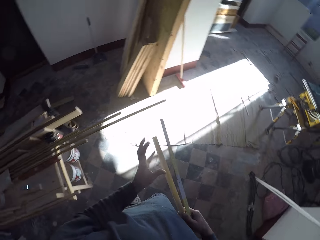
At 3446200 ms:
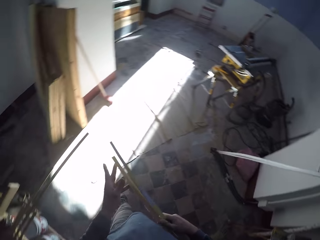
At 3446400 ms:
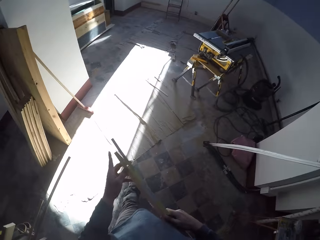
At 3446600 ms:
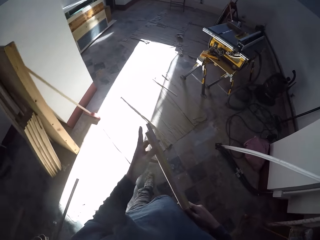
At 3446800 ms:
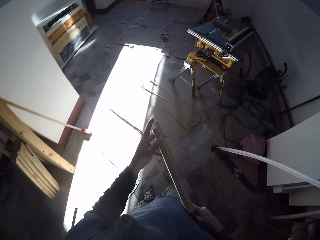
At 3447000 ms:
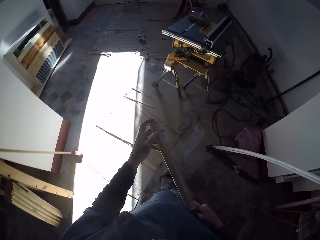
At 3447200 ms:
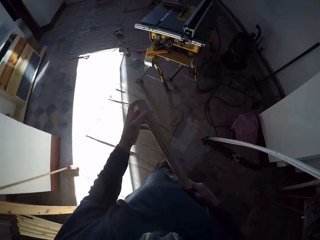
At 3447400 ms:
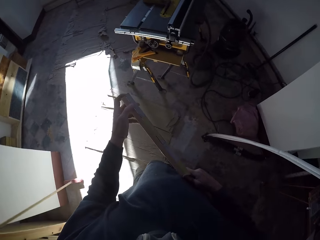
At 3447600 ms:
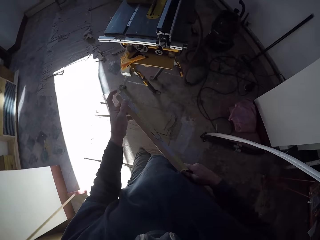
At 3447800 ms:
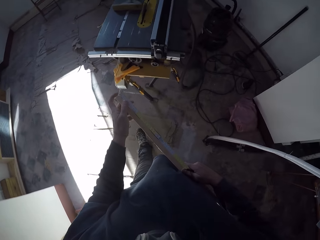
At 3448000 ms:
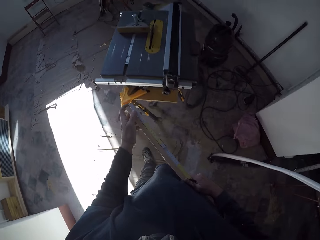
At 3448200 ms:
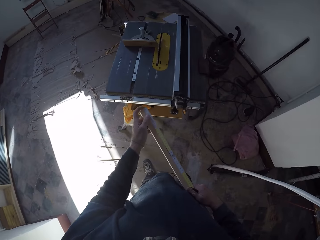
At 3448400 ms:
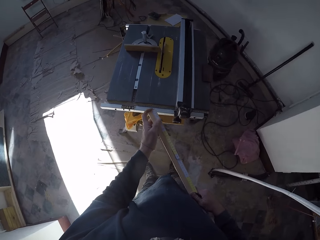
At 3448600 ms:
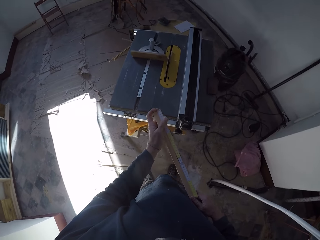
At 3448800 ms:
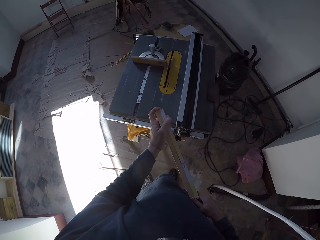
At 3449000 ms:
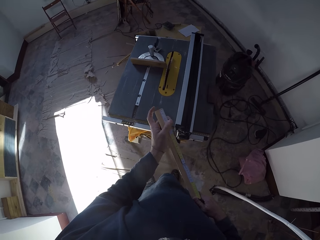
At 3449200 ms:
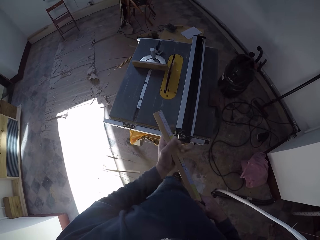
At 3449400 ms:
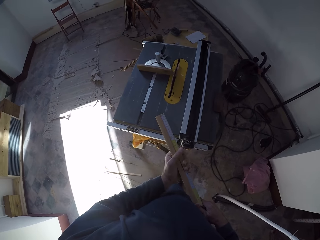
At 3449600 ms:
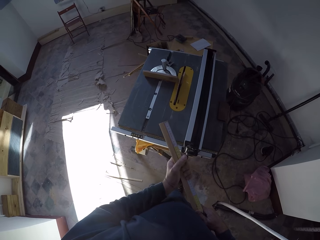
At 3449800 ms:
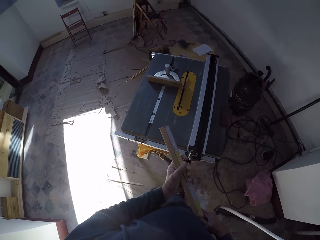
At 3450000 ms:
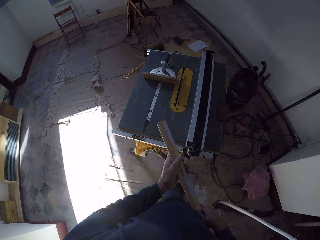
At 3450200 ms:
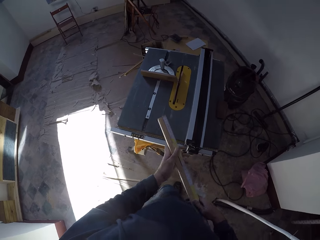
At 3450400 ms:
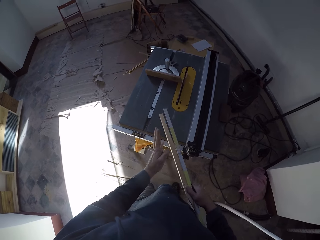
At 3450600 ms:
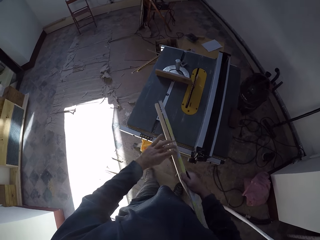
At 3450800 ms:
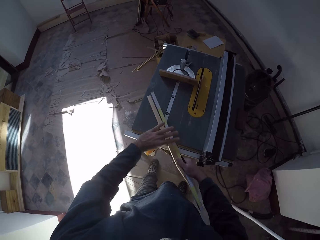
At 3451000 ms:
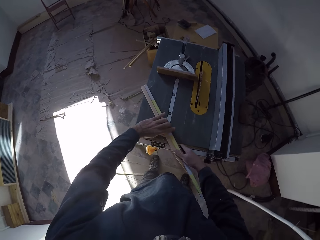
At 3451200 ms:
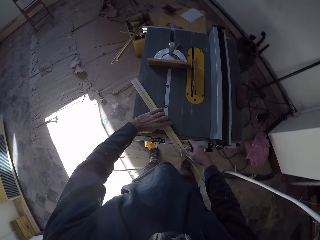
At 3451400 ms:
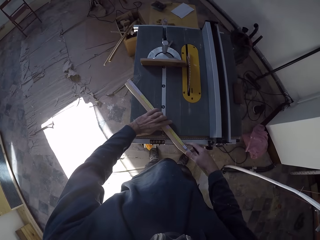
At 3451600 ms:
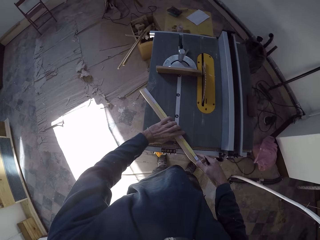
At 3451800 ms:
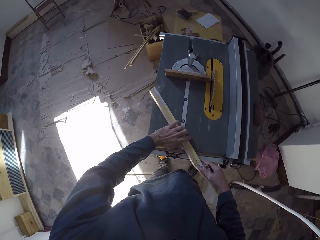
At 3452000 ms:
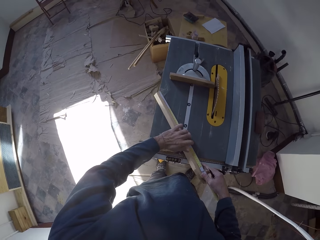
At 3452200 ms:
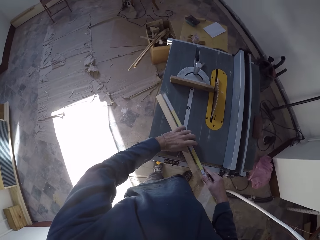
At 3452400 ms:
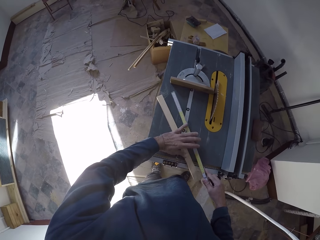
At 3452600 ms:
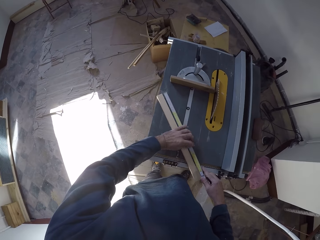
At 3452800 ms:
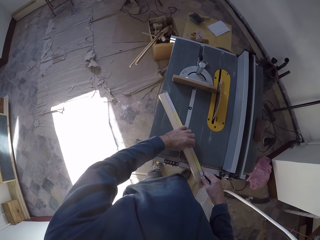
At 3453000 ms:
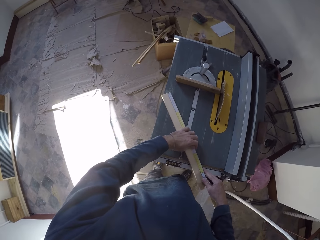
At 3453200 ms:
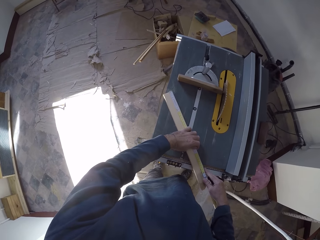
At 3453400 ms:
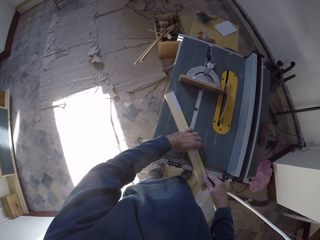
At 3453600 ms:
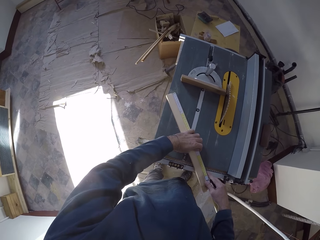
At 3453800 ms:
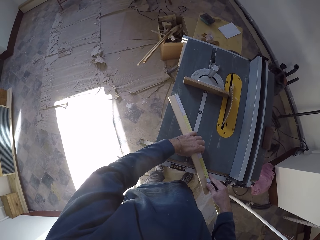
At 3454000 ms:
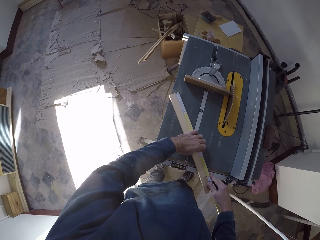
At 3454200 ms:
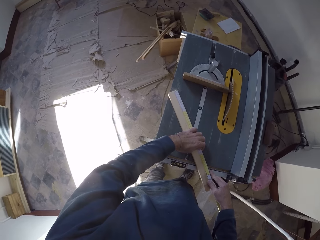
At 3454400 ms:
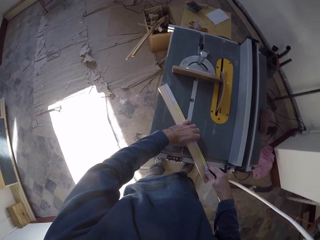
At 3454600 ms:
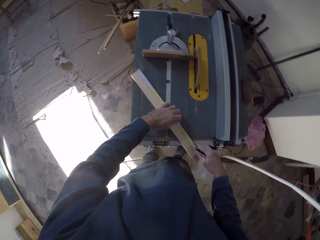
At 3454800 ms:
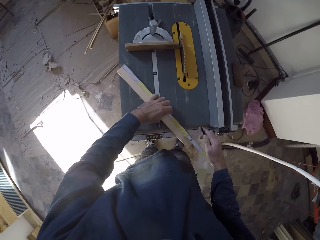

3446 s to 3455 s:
The camera wearer passes the plank of wood in his left hand to his right hand. He measures the wood. He holds the plank of wood and the folding rule with both hands. He walks around the workshop. He places the plank of wood and the folding rule on the table saw. He holds the plank of wood and the folding rule on the table saw with his left hand. He measures the plank of wood on the table saw with the folding rule in his right hand.

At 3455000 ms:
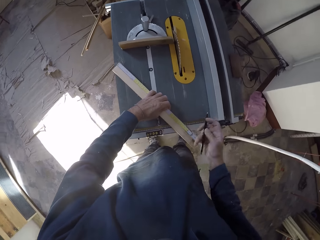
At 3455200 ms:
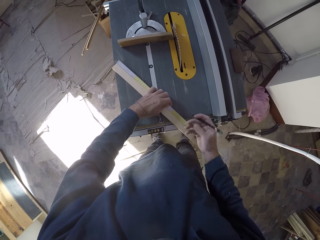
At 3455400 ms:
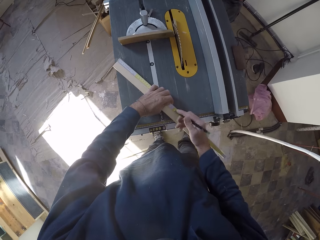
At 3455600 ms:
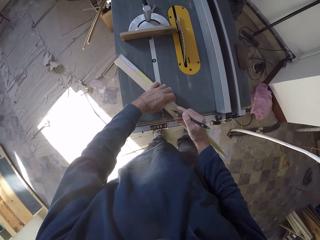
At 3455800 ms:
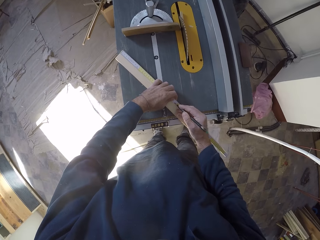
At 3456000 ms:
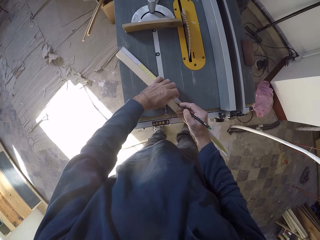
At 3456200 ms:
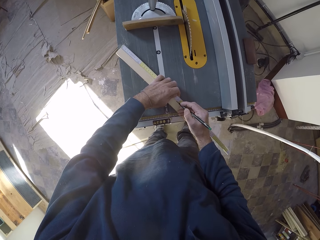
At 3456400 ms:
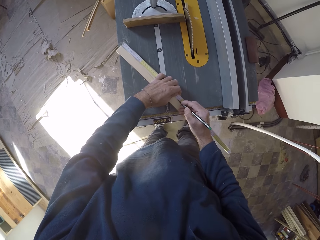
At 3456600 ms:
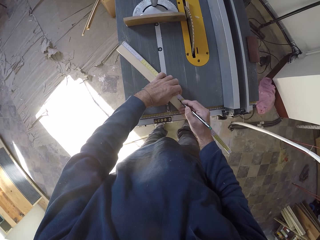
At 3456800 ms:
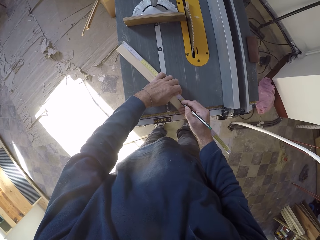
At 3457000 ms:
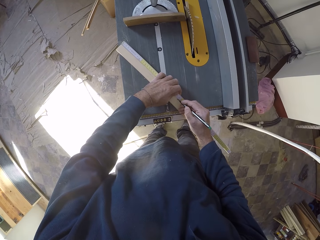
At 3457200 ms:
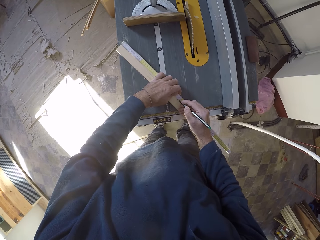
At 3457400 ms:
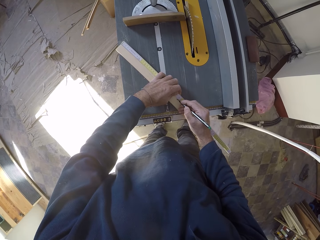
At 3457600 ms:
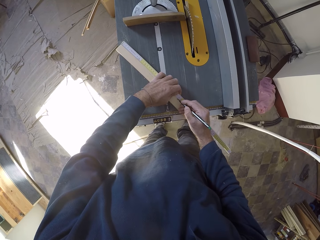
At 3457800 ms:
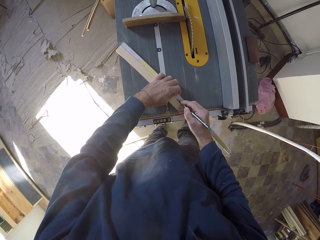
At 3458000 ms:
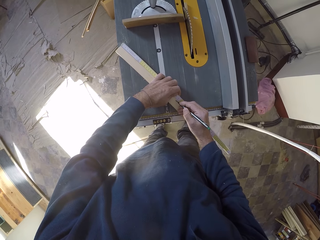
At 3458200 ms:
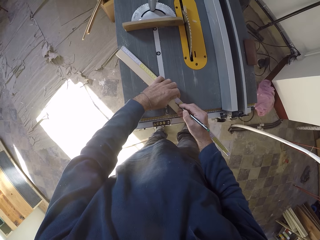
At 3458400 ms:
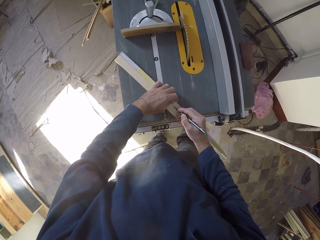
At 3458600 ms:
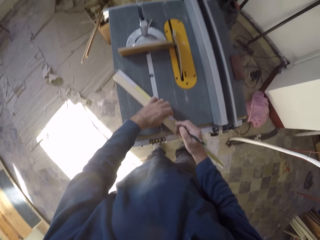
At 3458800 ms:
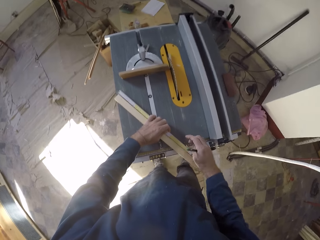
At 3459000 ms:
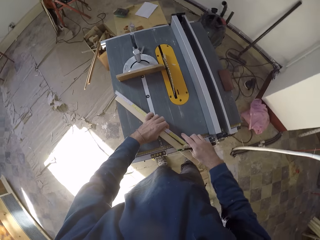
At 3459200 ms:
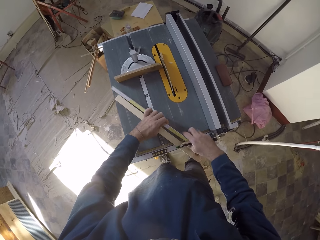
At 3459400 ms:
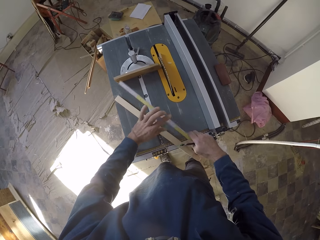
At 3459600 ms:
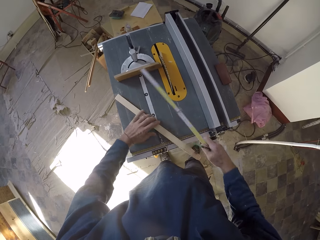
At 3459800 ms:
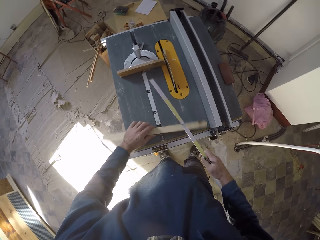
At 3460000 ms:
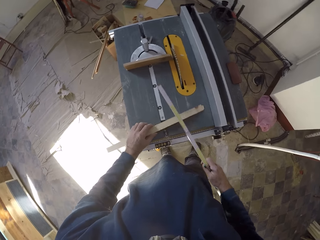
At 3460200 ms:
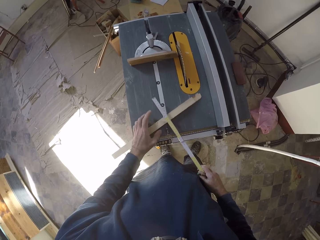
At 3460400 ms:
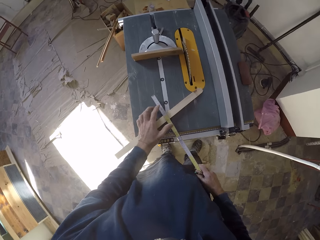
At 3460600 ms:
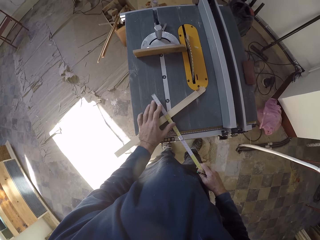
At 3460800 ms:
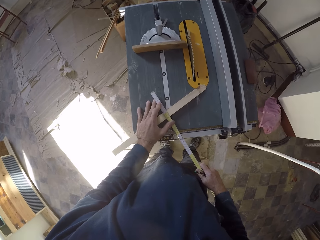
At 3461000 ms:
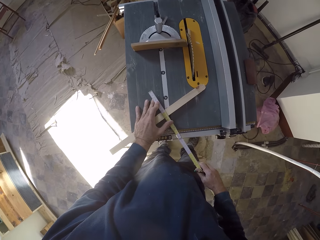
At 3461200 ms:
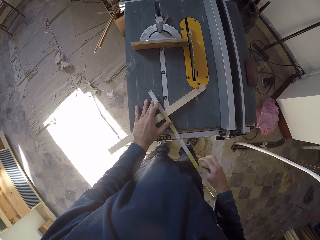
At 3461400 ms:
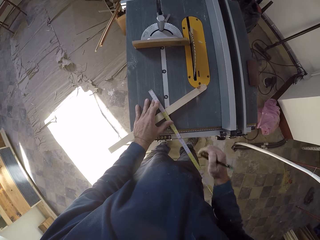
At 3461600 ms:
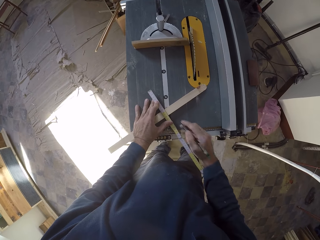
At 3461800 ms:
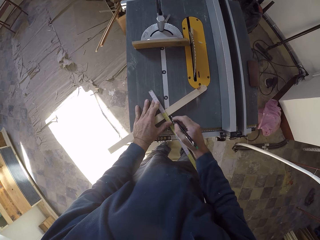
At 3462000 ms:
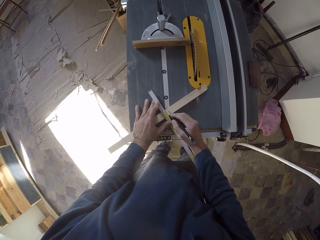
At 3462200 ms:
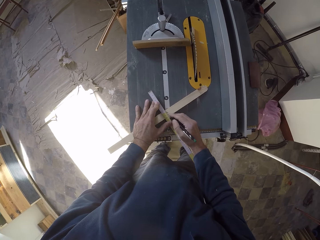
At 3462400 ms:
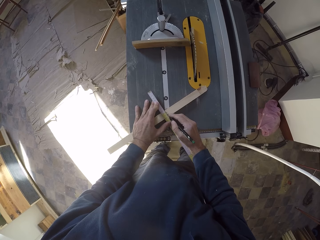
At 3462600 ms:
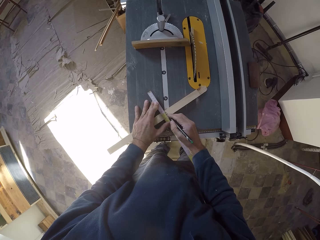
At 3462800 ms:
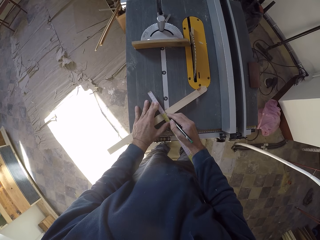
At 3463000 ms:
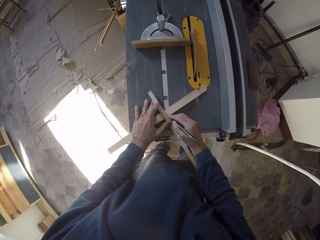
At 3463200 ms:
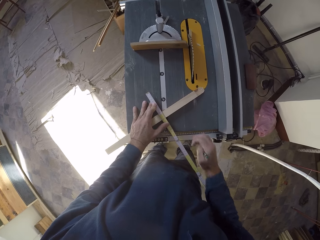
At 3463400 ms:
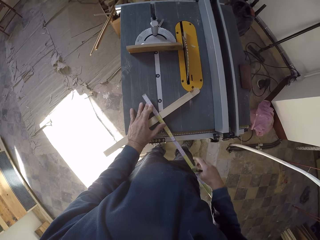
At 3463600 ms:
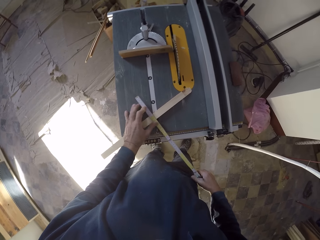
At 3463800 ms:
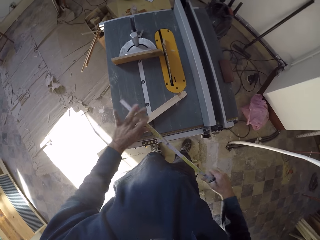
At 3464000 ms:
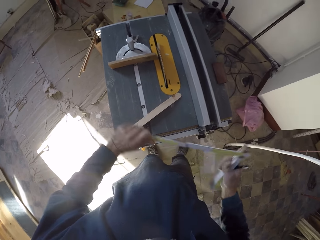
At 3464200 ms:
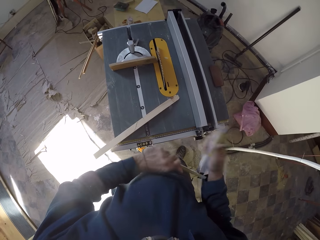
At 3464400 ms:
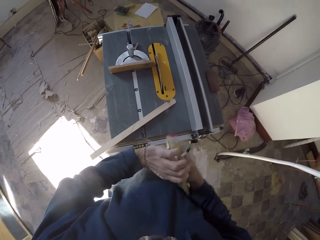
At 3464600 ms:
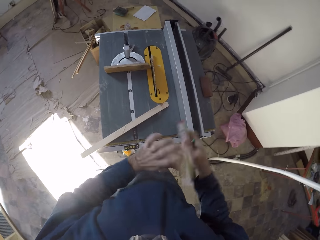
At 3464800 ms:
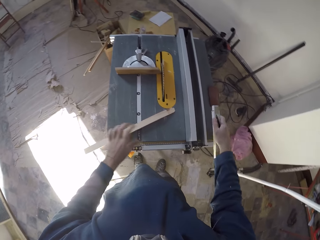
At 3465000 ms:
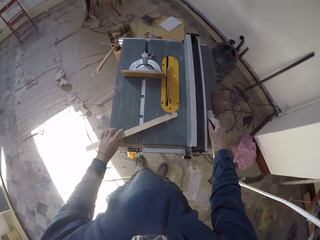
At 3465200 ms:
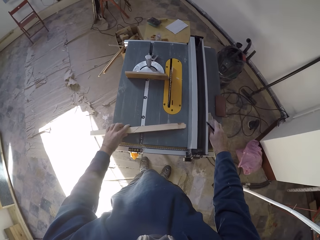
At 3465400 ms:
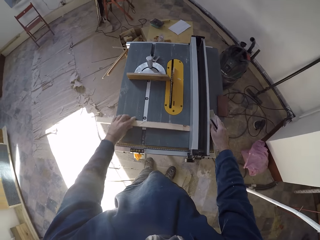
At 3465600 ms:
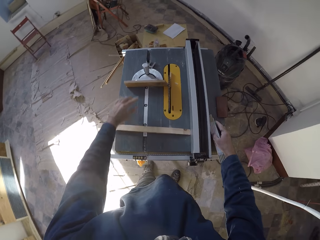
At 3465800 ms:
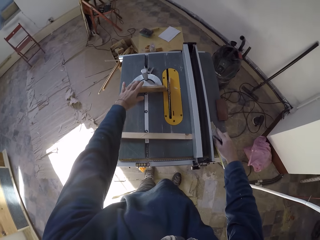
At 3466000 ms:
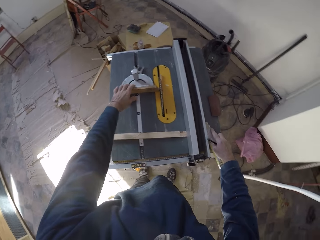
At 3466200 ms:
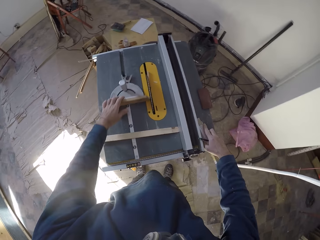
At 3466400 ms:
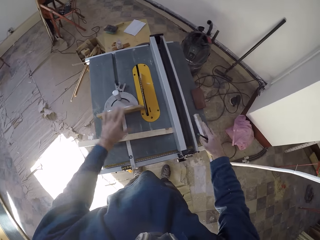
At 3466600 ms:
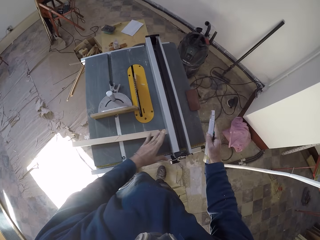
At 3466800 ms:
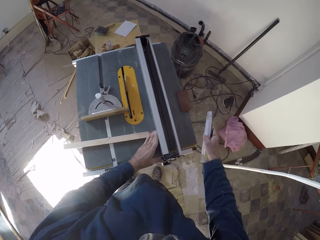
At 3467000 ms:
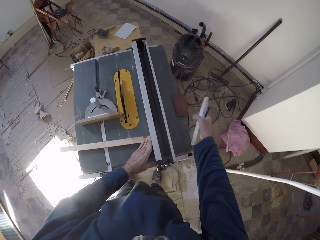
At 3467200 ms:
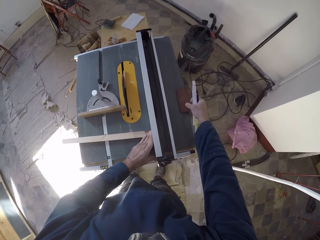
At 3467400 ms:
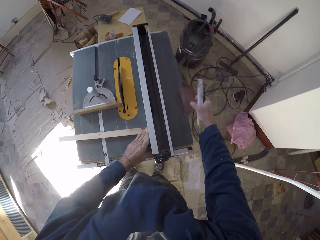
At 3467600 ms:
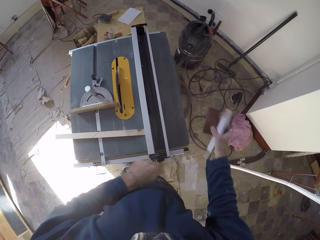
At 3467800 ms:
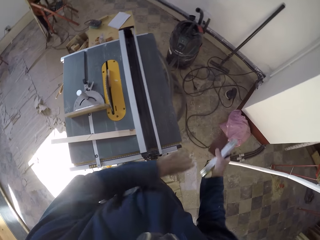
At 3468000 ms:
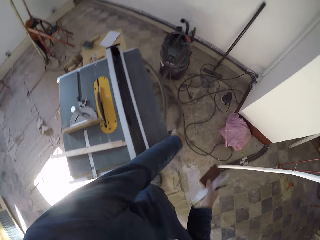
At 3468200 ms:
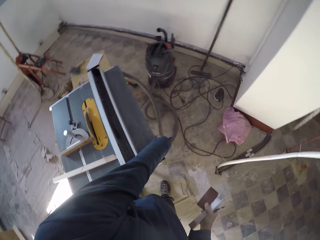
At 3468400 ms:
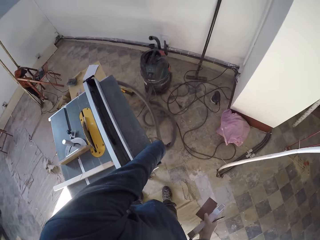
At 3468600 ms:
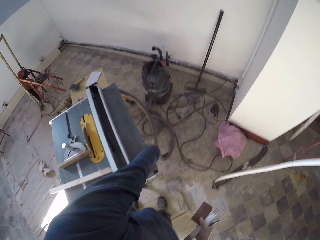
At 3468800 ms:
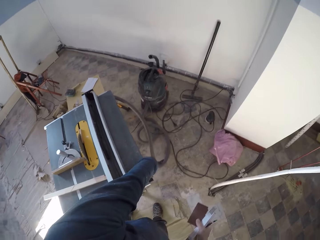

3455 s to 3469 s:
The camera wearer marks the plank of wood on the table saw with the pencil in his right hand. He picks up the folding tape from the table saw with his right hand. He turns the plank of wood on the table saw with his left hand. He measures the plank of wood on the table saw with the folding rule in his right hand. He holds the folding rule on the plank of wood with his left hand. He marks the plank of wood on the table saw with the pencil in his right hand. He picks up the folding rule from the table saw with his right hand. He folds the folding rule in his right hand with his left hand. He moves the plank of wood on the table saw with his left hand. He drops the folding rule in his right hand on the table saw. He moves the mitre gauge of the table saw with his left hand. He adjusts the rip fence of the table saw with his left hand. He picks up a sandpaper from the table saw with his right hand.
